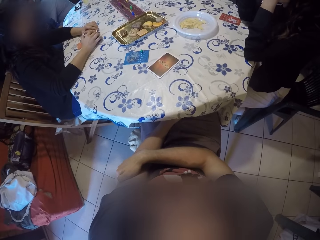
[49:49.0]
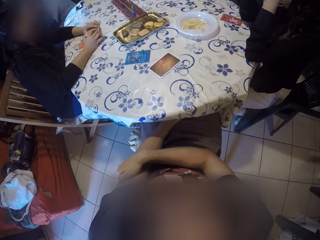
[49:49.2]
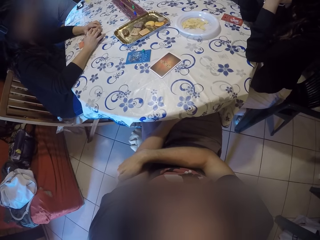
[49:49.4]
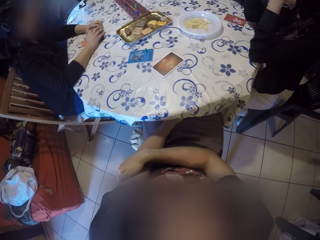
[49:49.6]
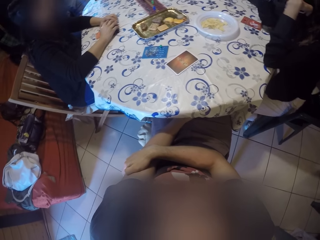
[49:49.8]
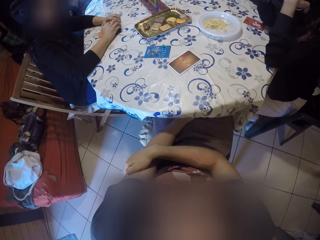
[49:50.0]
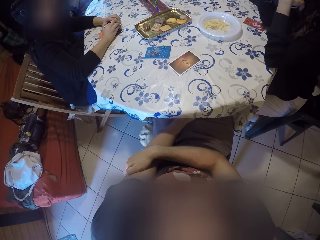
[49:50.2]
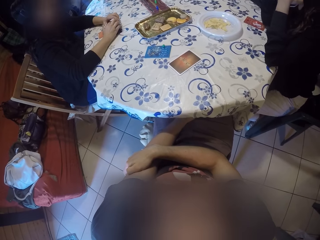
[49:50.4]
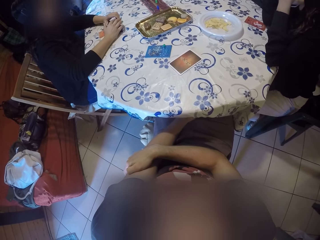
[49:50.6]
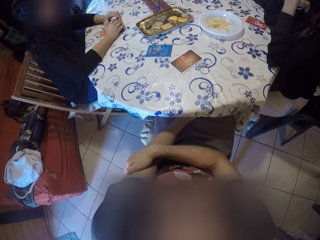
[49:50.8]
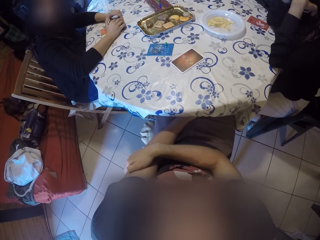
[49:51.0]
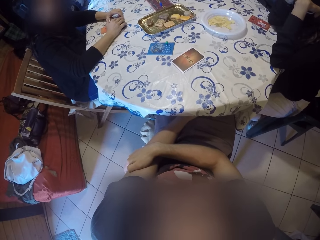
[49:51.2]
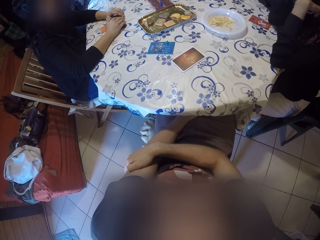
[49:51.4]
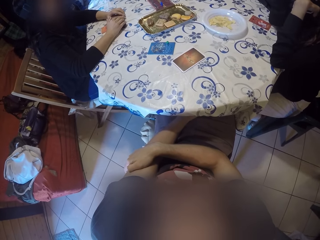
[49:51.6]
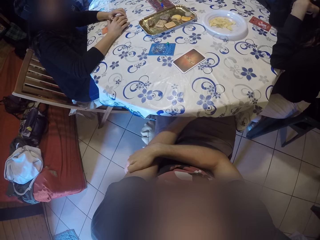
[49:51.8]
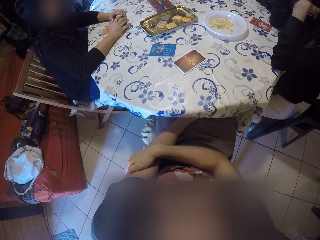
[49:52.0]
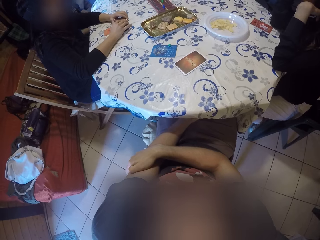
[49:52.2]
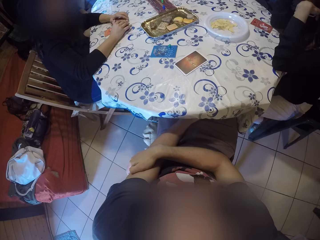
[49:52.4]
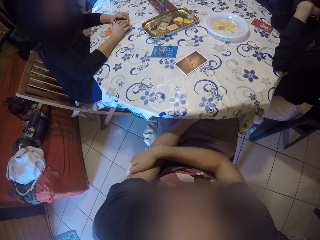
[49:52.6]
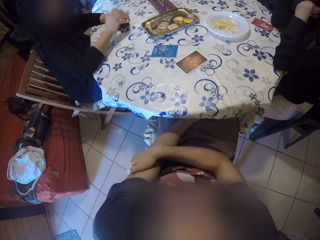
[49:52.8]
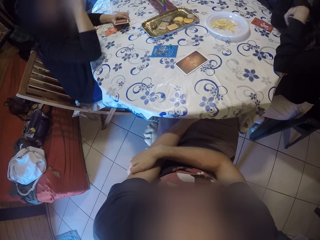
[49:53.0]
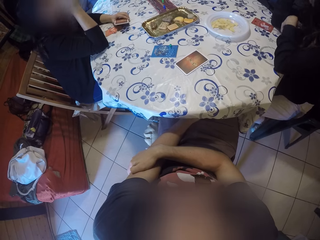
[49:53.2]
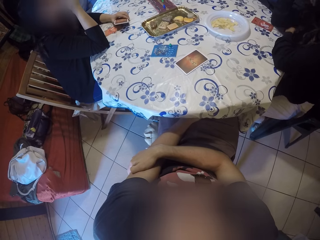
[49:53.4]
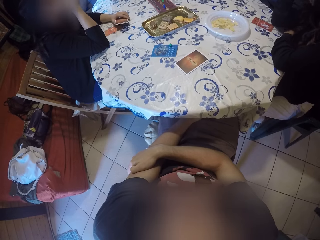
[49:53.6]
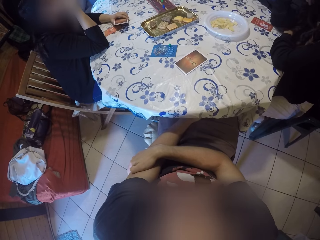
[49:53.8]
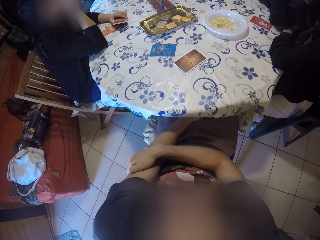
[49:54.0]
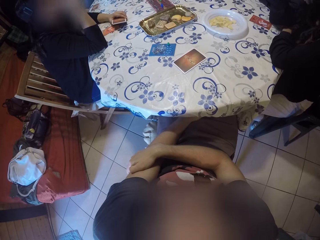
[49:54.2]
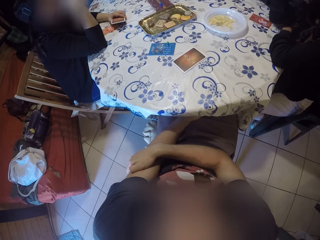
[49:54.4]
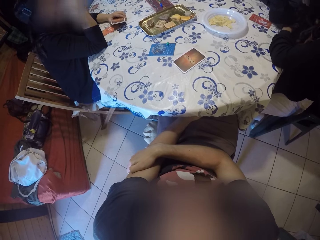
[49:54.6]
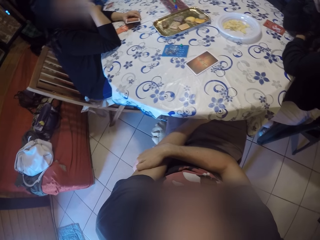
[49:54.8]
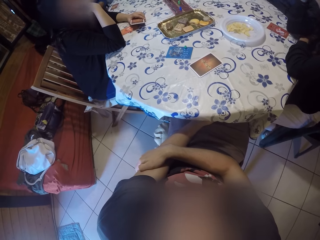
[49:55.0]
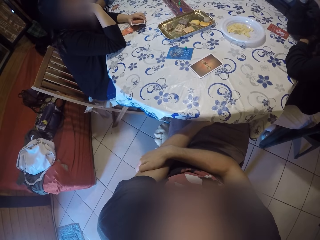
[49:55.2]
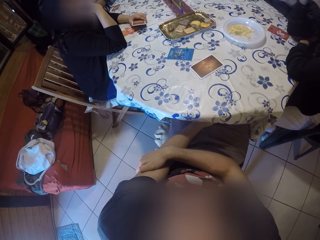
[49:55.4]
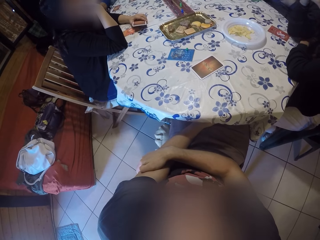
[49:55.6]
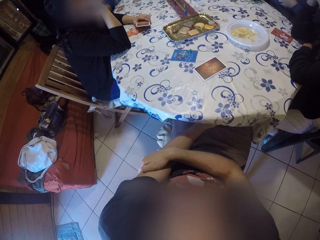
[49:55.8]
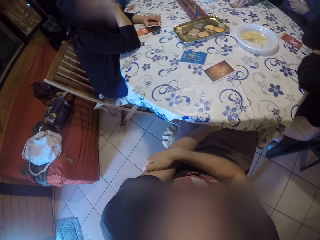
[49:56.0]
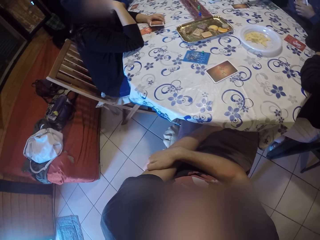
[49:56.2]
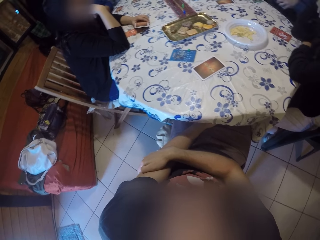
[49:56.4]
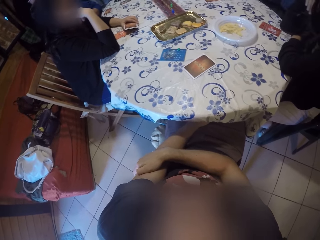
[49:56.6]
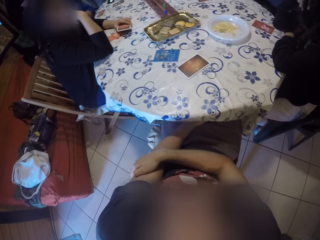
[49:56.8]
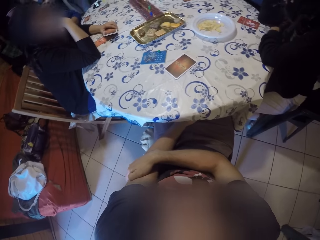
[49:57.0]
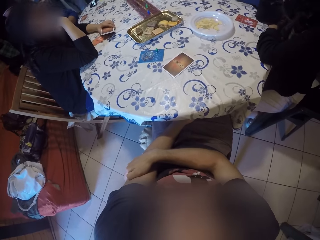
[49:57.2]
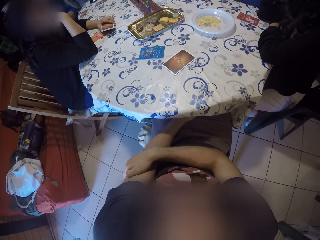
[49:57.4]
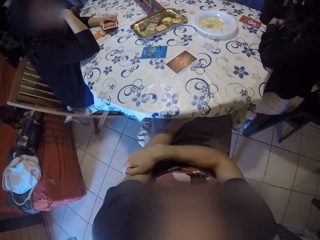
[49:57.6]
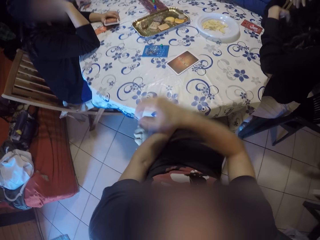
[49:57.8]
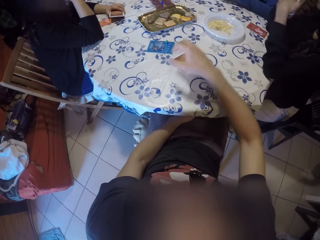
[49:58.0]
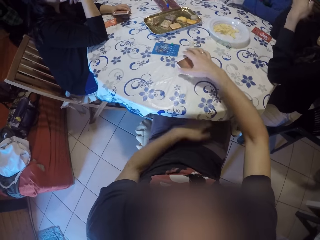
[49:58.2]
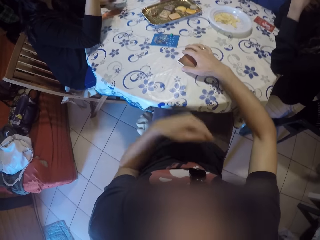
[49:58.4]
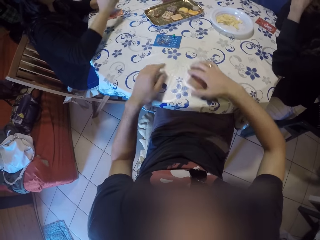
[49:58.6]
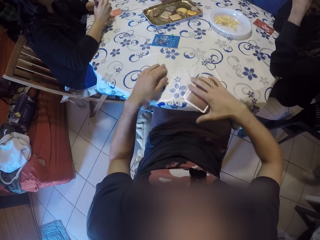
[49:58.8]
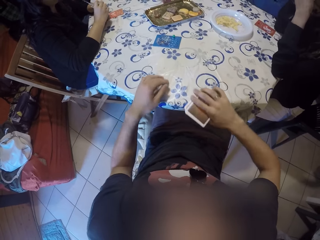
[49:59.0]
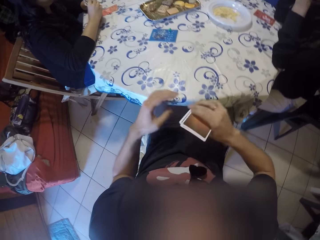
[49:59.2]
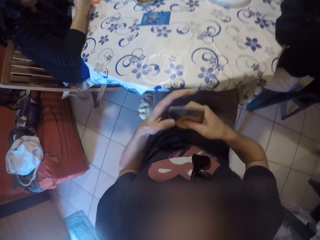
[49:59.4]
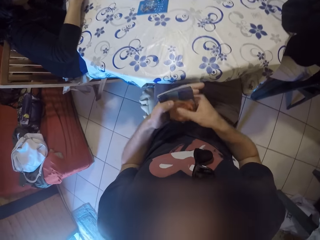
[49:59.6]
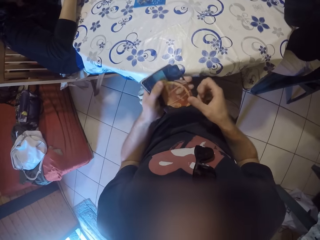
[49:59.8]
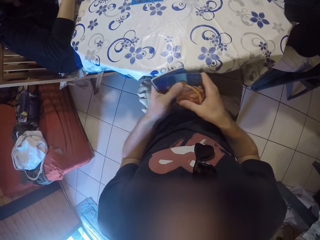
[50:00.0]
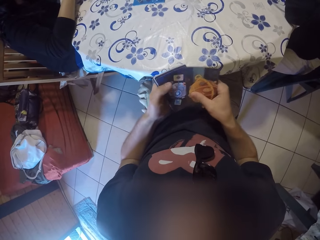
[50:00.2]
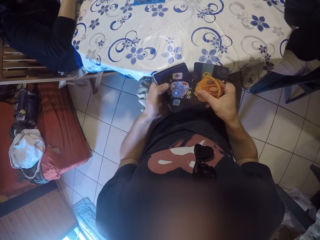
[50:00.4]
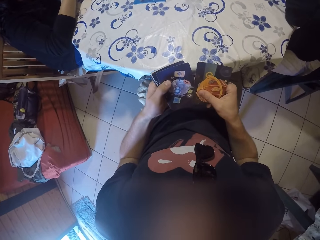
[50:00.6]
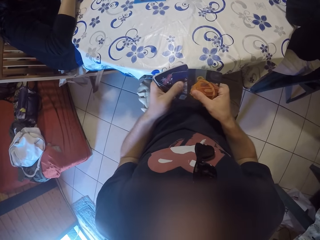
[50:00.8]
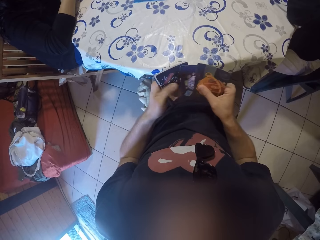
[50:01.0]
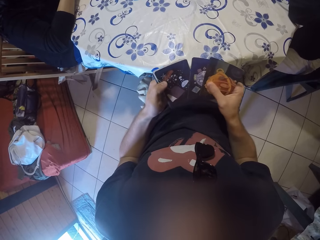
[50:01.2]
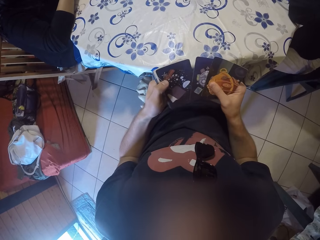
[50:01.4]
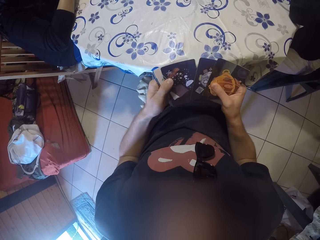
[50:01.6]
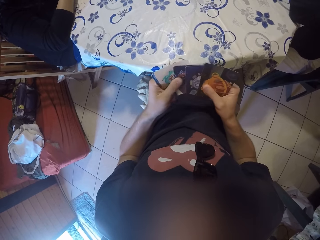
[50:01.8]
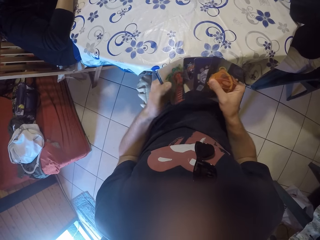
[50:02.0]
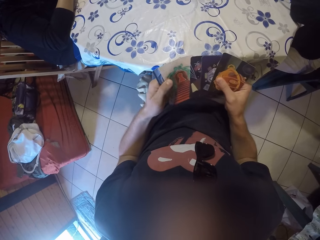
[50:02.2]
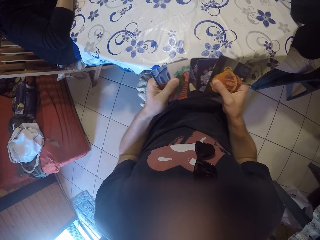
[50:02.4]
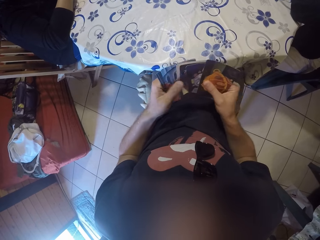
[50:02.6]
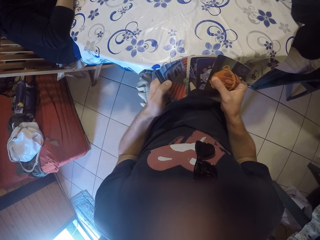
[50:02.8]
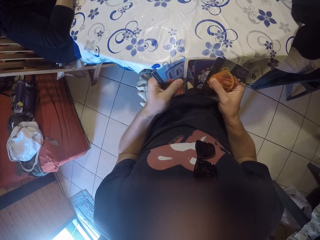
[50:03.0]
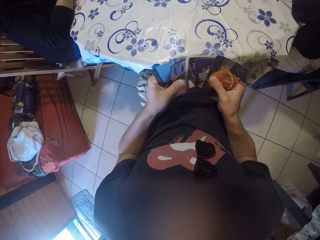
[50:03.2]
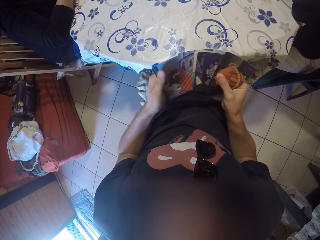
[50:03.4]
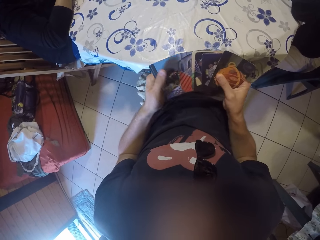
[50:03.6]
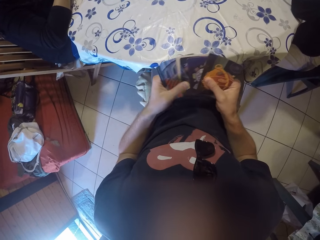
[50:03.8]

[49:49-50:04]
A woman lifts her right hand and touches her face. The camera wearer stares at the table. A man places a card on the table. The camera wearer picks the pack of cards from the table with his right hand. He places the cards on his left hand. He looks at each card in both hands.

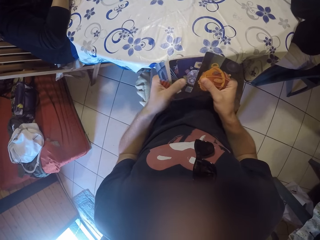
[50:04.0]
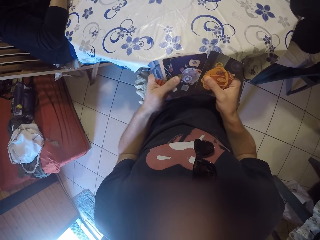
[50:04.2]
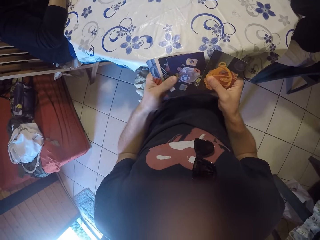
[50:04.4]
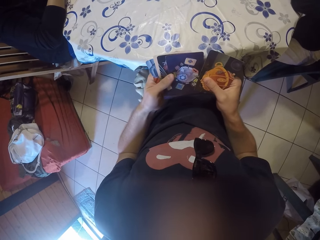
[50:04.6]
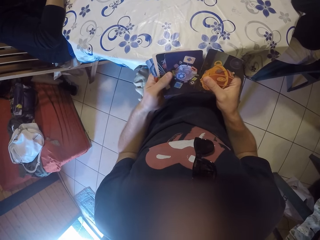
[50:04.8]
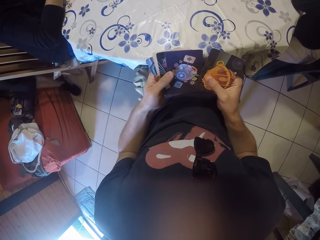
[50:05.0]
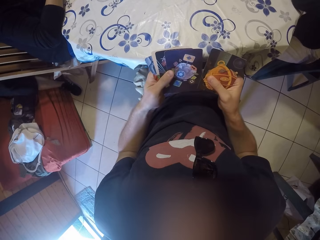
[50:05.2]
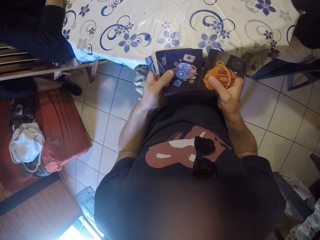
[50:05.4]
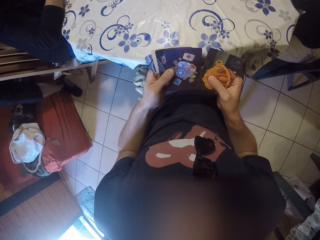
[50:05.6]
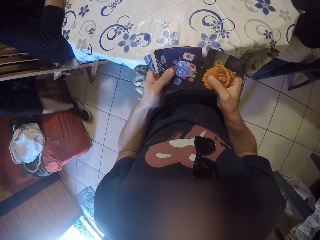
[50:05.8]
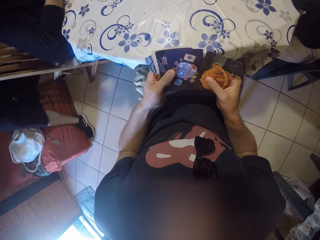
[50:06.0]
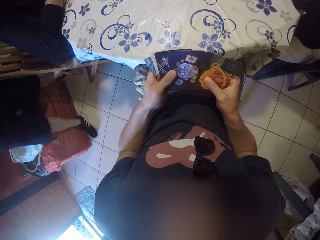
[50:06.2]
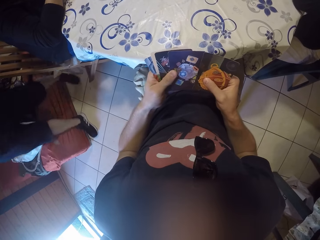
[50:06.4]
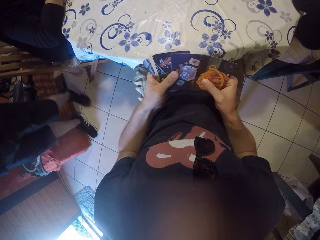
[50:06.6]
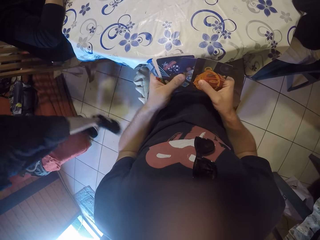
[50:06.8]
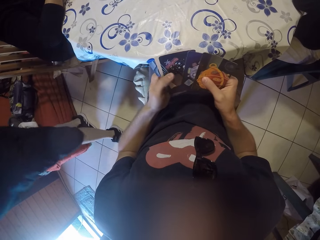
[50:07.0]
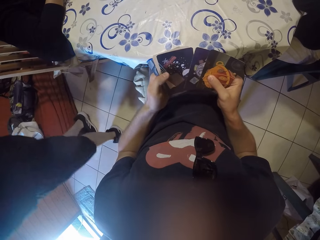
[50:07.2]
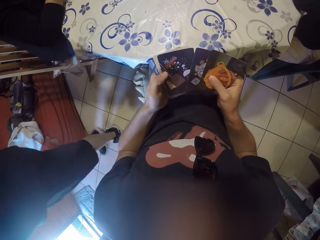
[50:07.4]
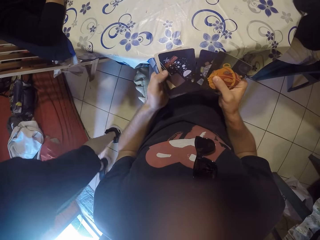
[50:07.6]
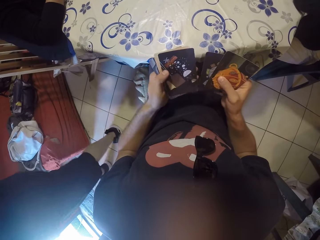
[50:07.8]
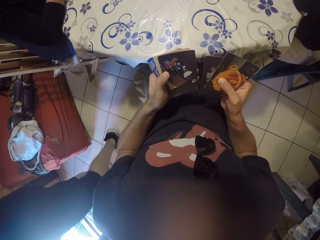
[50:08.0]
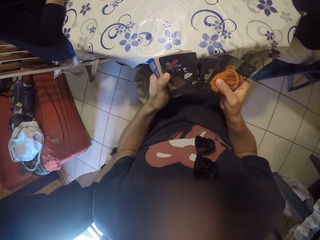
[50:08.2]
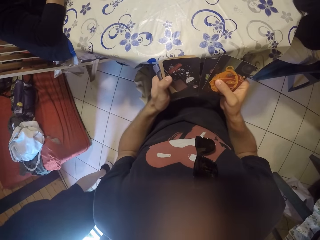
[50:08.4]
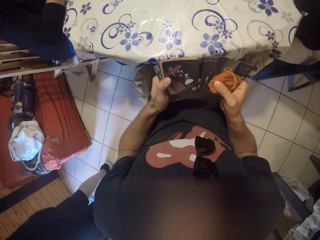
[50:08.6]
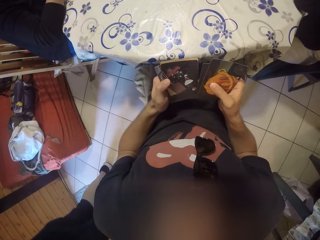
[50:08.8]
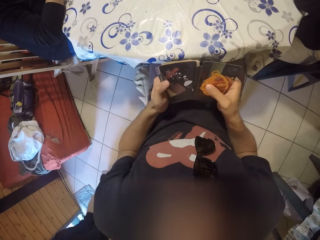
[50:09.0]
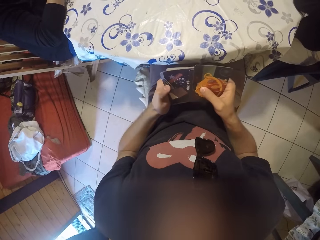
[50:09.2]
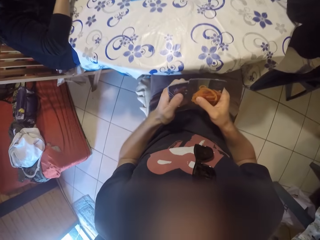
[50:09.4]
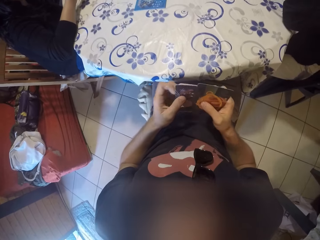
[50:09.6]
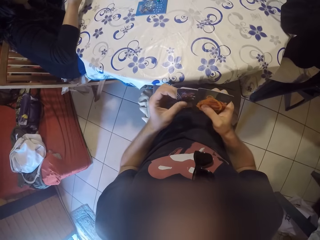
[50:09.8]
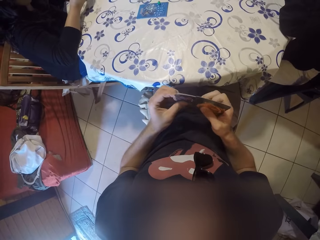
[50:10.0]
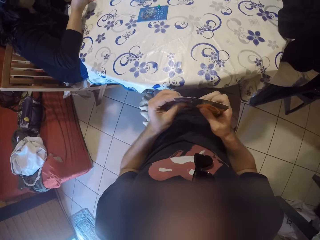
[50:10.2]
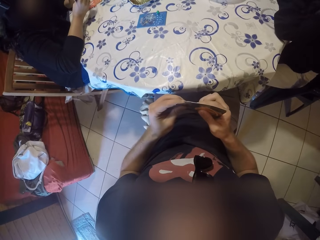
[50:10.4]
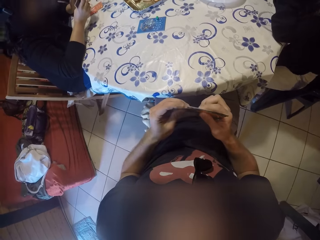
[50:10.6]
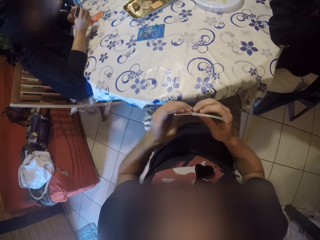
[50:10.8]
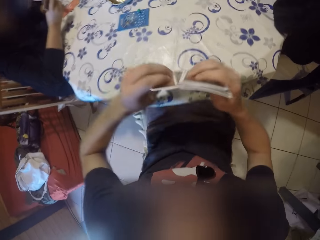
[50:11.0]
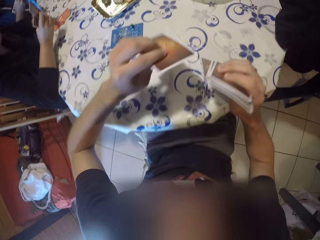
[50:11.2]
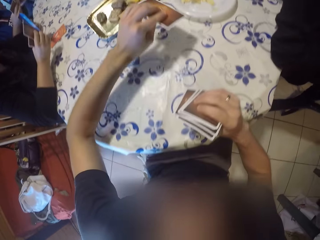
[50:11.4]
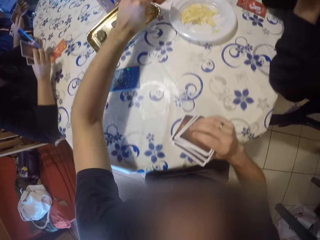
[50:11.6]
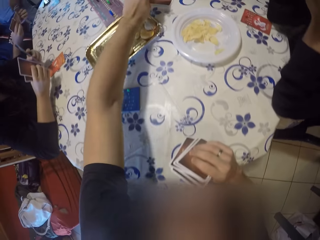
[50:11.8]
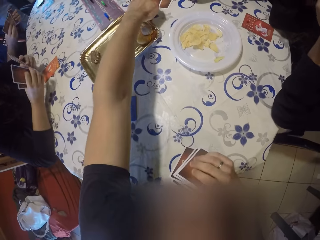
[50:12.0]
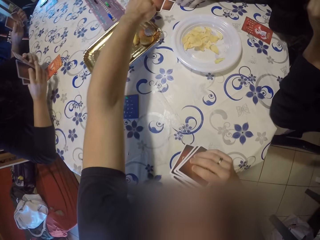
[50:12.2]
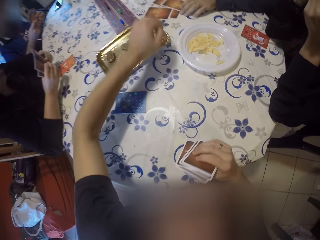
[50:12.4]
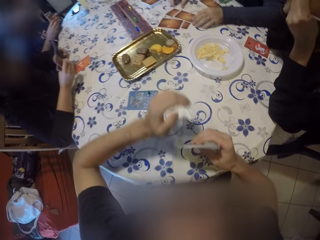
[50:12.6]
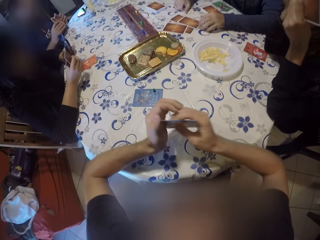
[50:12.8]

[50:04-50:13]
The camera wearer picks a card from the others. He drops the card at the center of the table with his left hand.
